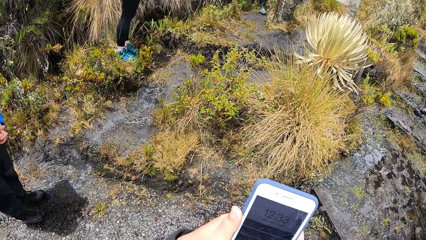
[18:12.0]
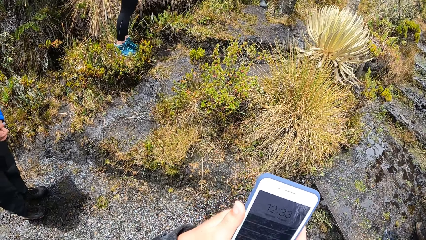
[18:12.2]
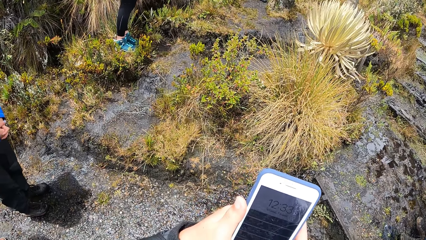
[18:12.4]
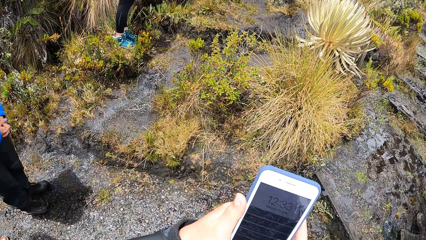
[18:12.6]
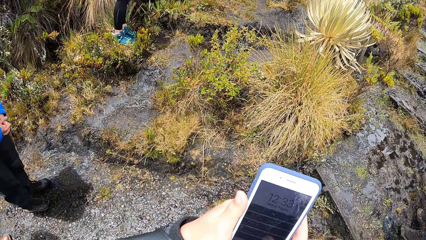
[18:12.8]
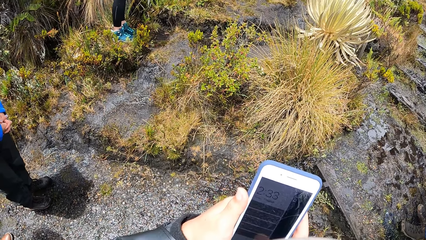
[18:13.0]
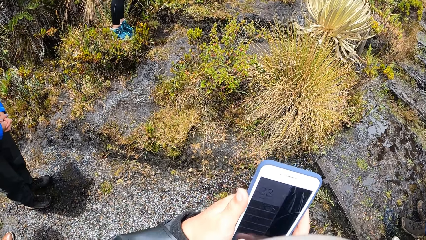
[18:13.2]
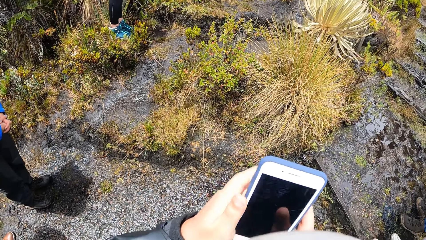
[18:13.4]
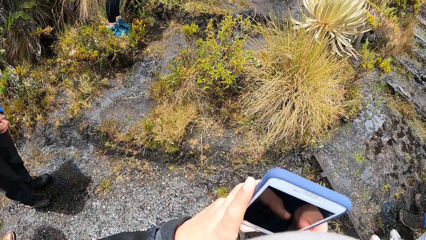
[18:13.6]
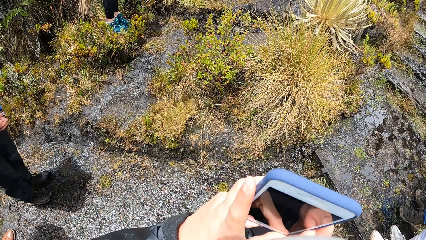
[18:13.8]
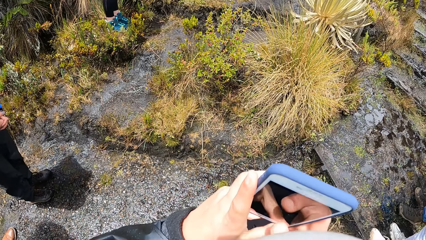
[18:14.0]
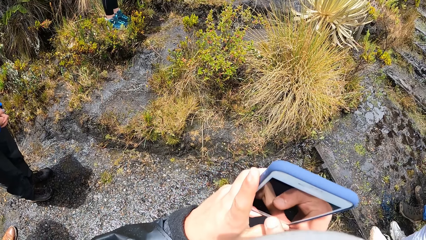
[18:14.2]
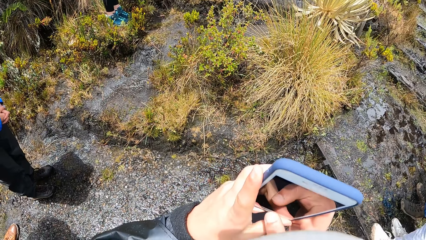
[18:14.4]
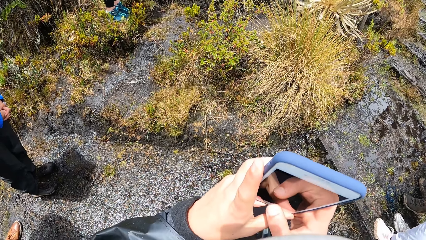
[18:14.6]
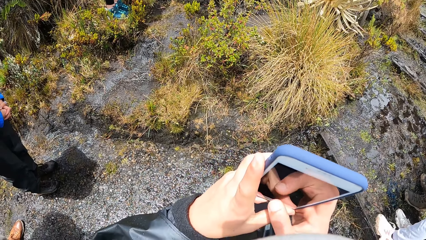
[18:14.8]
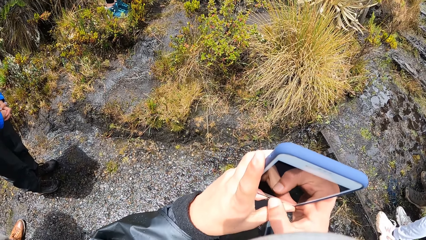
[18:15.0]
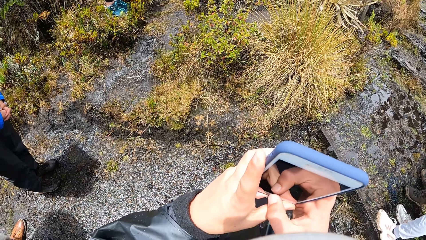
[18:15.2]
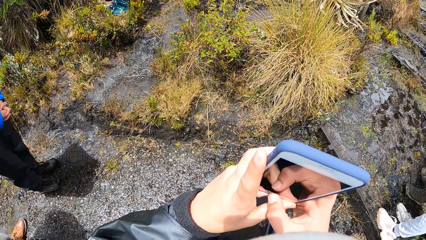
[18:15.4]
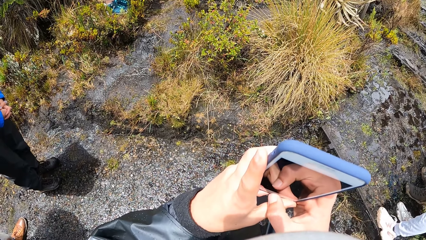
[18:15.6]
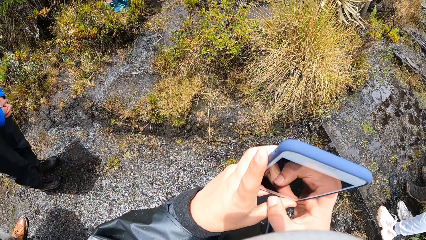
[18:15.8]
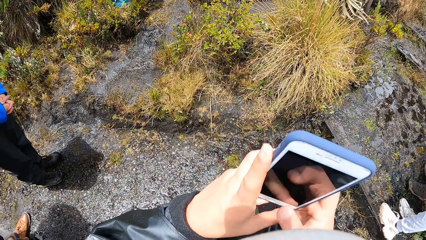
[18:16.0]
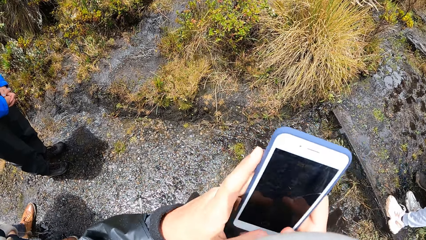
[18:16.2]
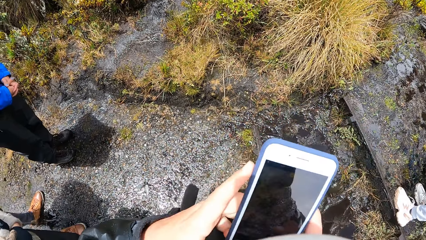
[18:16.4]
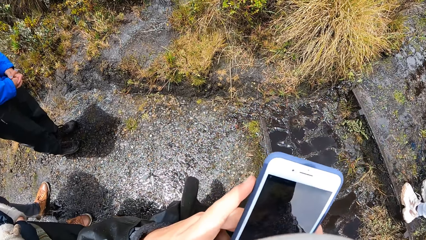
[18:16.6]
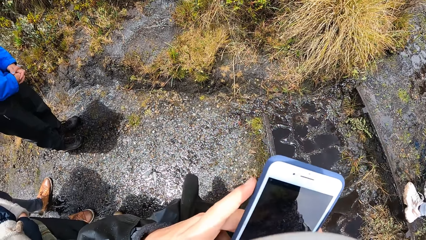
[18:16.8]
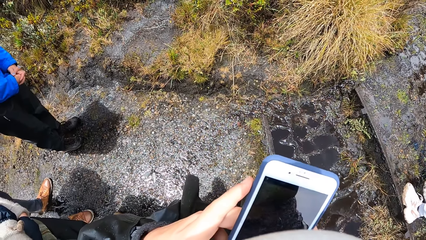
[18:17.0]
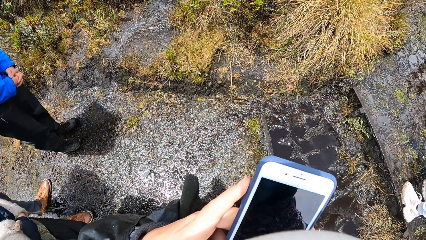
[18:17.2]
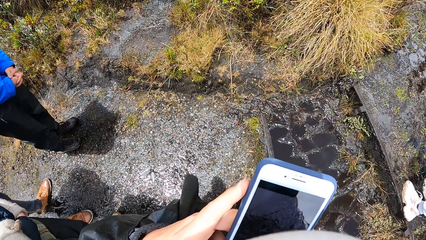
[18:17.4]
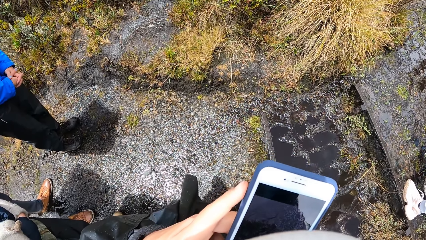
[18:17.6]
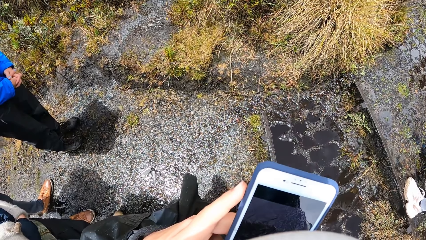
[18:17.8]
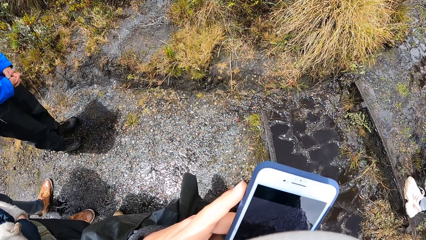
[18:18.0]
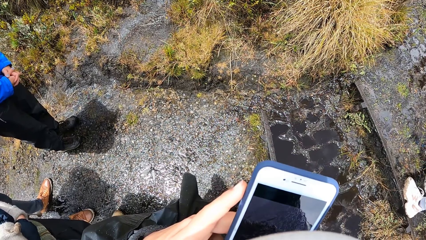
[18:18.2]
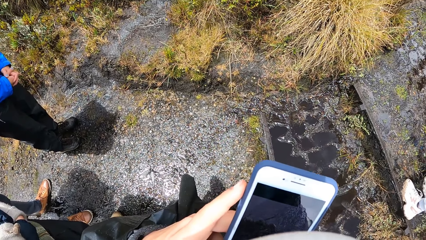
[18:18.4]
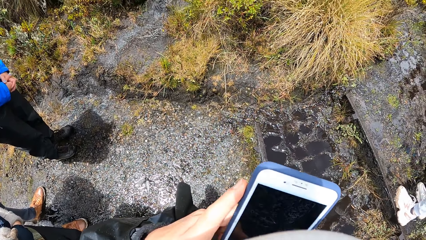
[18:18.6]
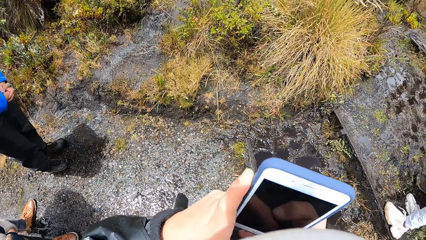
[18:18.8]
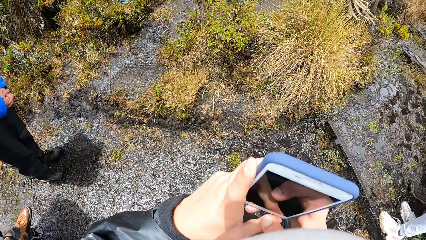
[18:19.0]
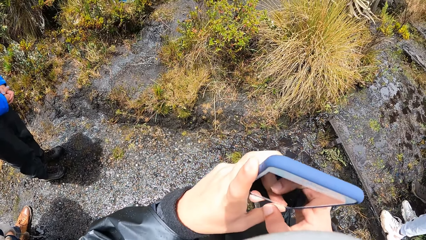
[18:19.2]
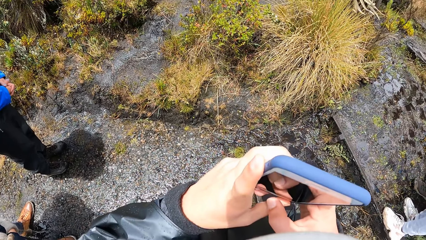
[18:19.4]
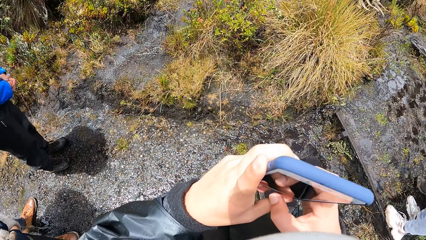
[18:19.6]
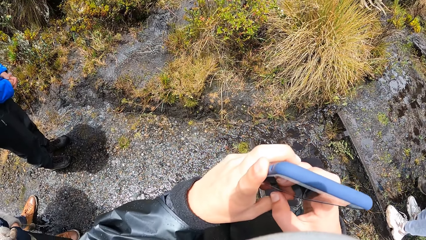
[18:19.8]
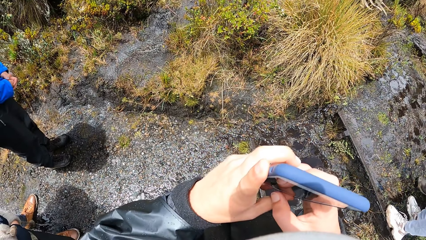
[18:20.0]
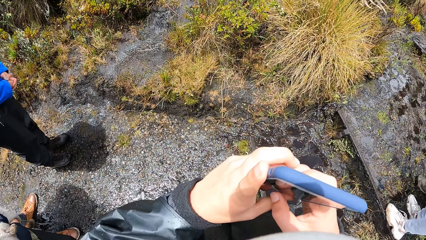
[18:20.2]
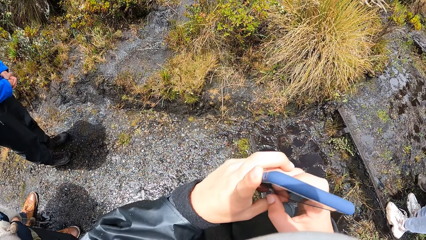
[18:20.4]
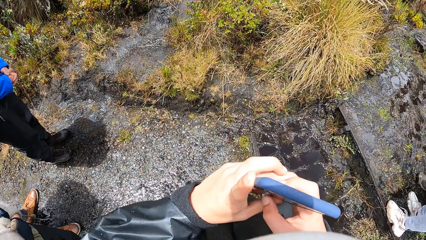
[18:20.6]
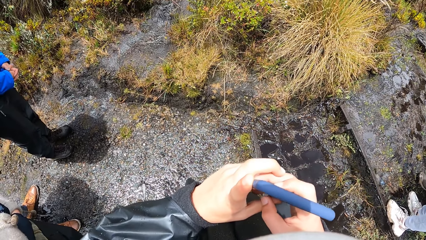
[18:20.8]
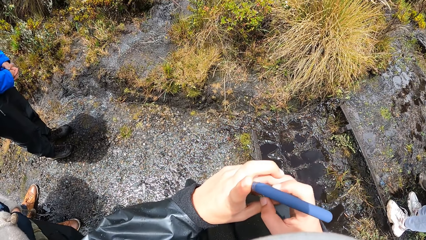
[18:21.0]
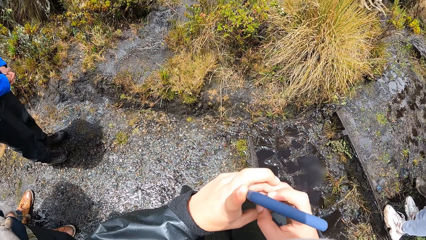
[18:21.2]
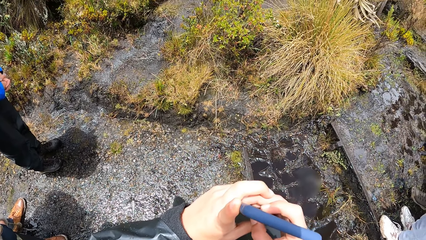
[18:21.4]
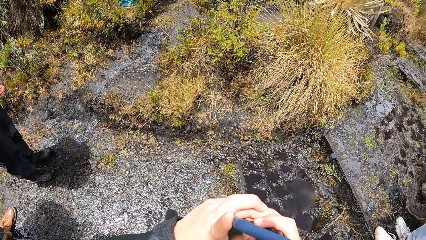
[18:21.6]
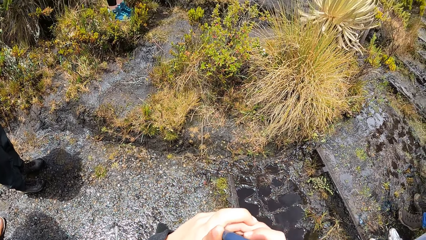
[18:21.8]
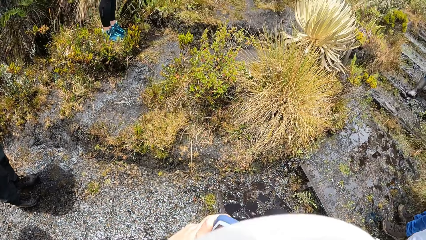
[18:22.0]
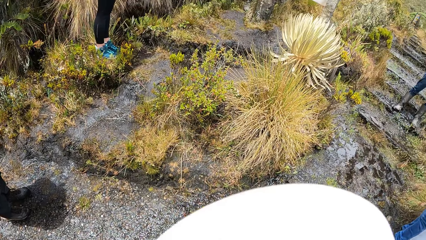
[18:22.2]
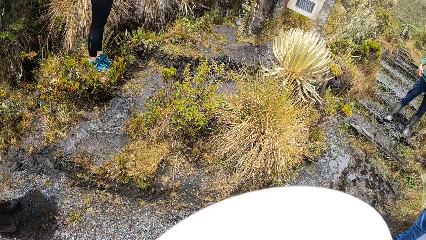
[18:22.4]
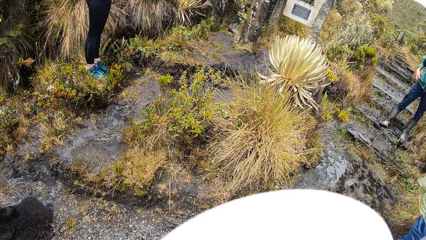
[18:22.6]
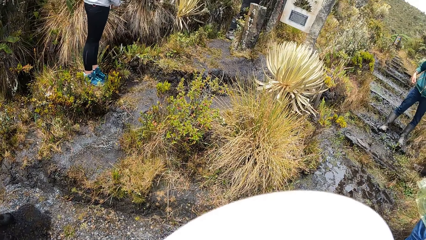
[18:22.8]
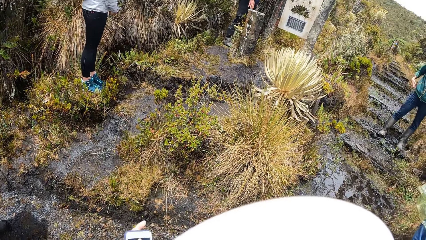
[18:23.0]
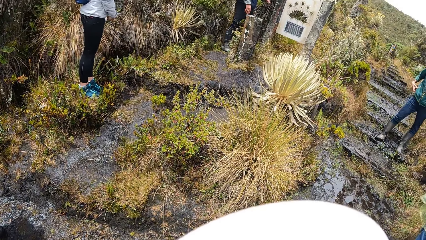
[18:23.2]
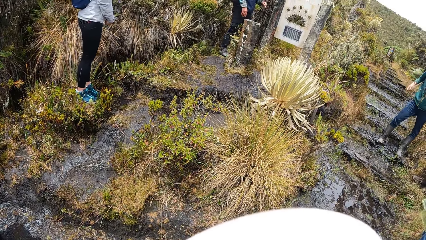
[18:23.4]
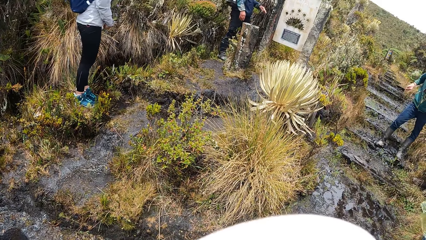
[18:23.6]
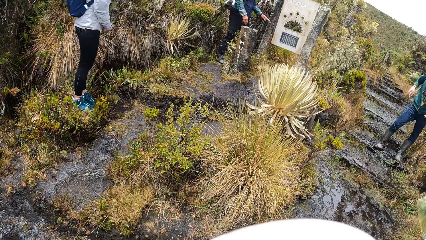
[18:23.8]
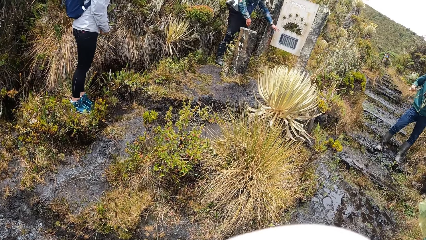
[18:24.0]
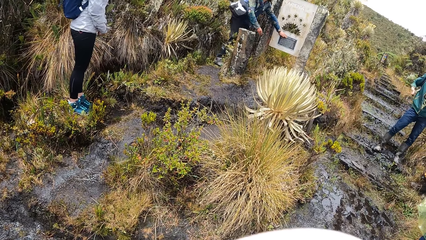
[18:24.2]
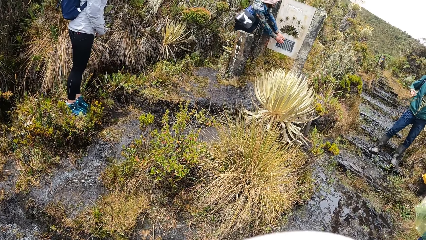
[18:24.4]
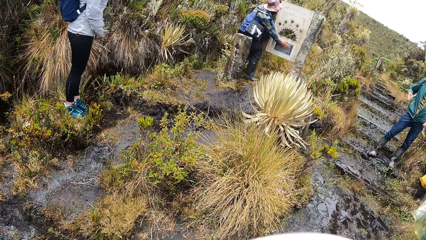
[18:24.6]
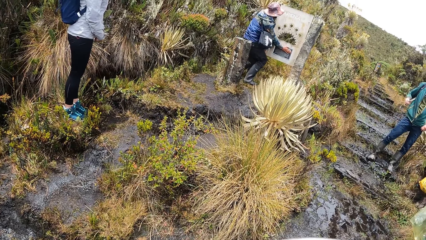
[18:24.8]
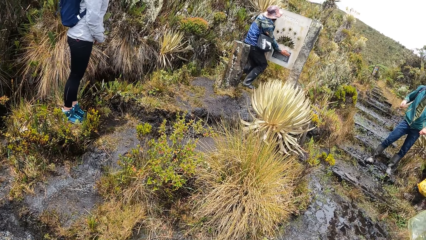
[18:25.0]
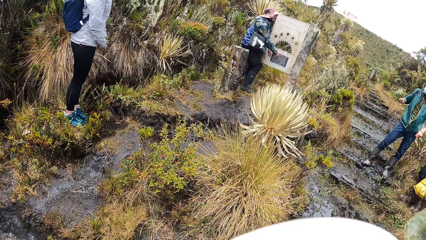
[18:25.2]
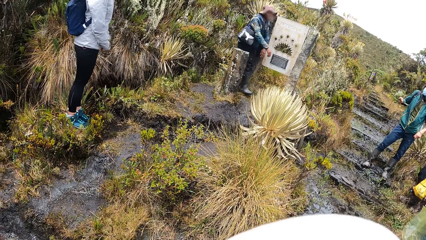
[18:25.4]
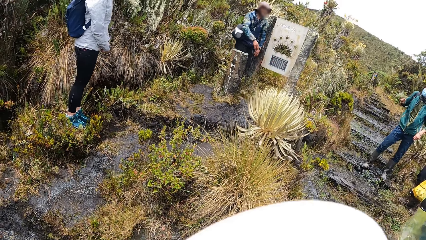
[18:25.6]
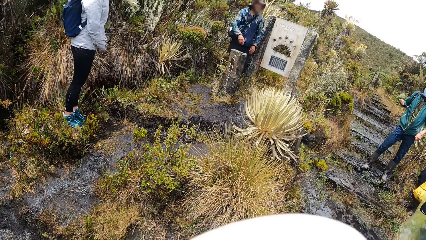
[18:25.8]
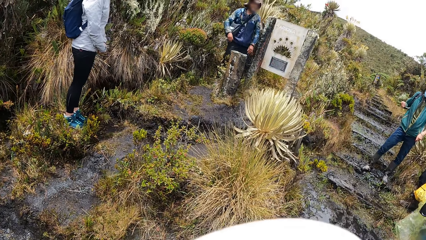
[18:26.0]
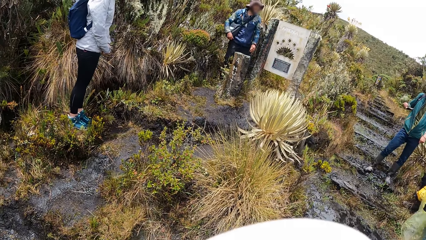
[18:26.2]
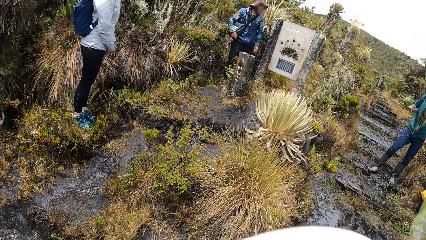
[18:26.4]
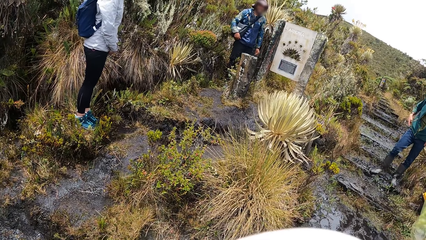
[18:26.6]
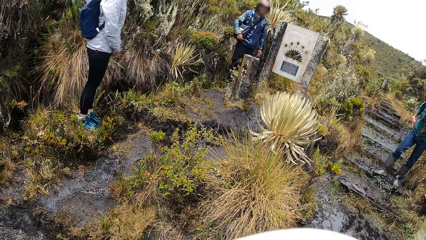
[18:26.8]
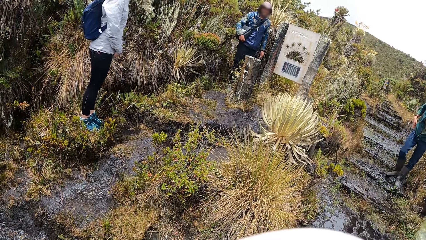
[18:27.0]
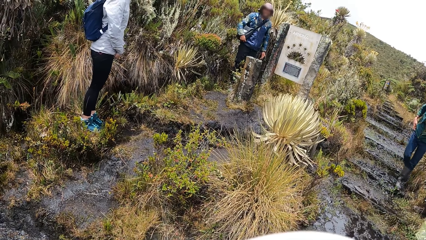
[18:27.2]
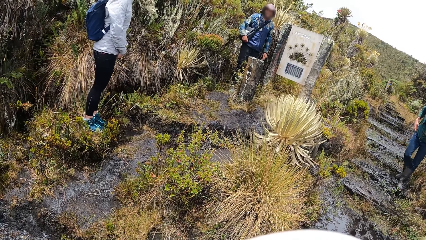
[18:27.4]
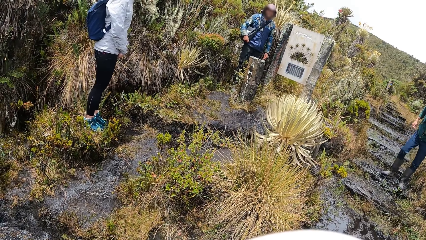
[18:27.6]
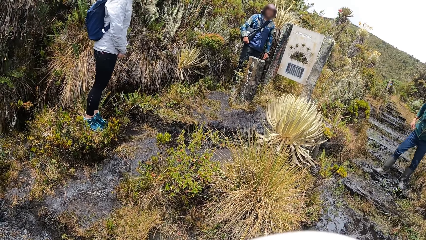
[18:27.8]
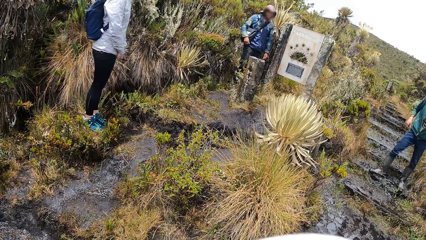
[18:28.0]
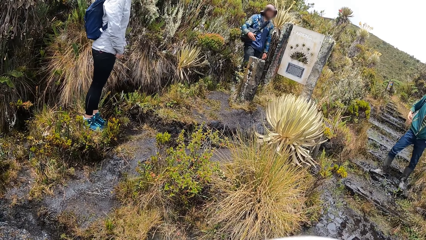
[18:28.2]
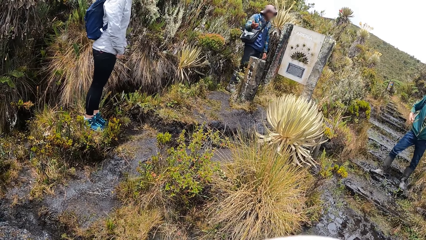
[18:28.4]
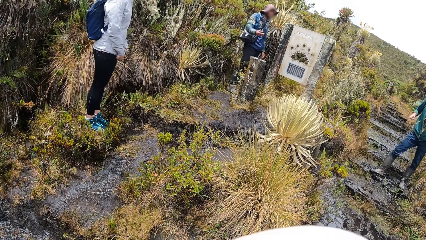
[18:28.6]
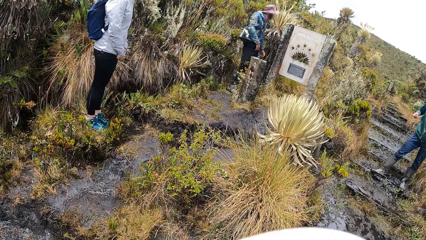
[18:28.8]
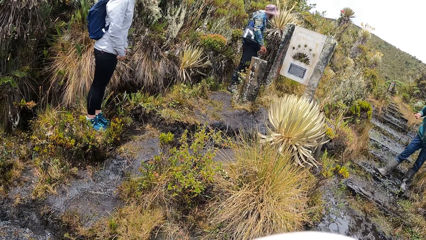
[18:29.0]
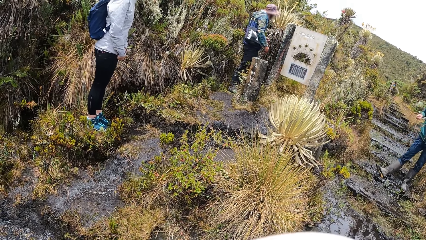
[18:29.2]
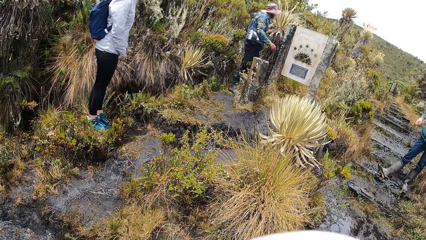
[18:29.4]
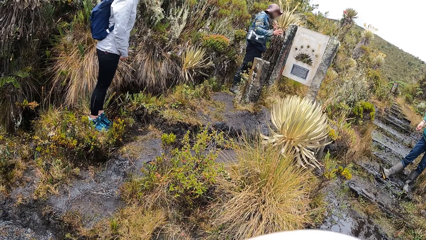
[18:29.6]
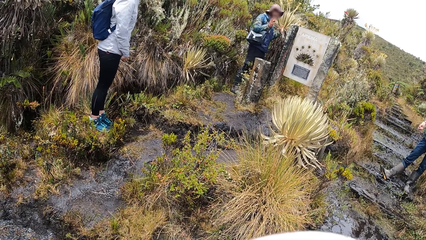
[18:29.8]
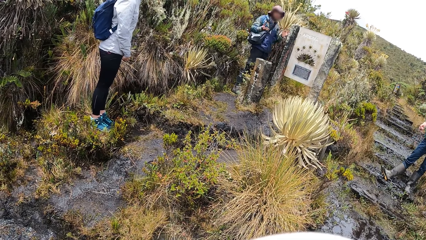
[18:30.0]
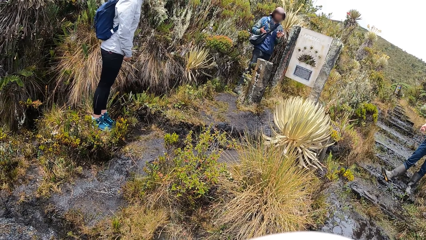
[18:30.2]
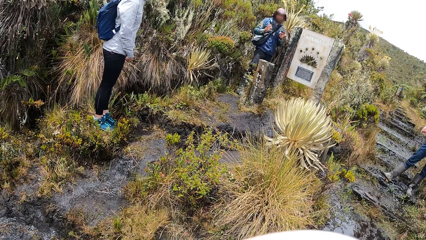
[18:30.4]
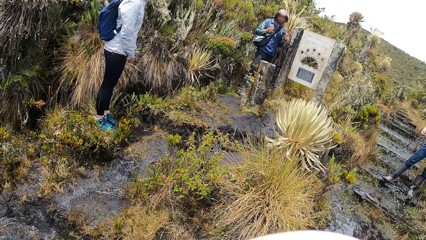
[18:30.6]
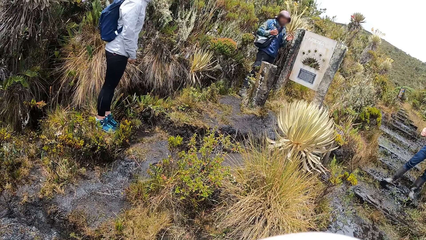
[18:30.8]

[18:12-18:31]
The camera wearer operates the phone in his left hand with his right hand. He looks at the cell phone, dials through the phone, operates the phone, captures with the phone. He looks at a man. The man touches a sign post with his left hand. The man touches the sign post with his hands. The man holds a structure, looks at the colleagues and converses with the colleagues.
